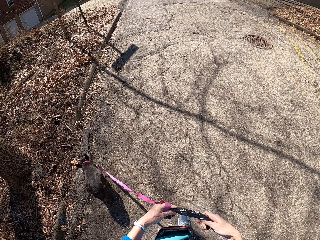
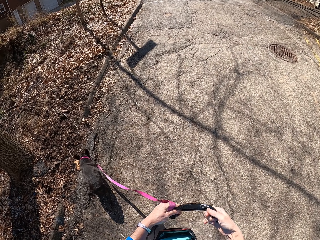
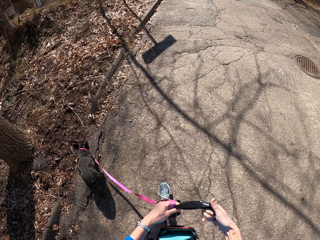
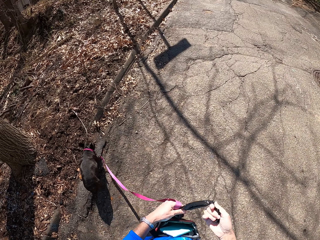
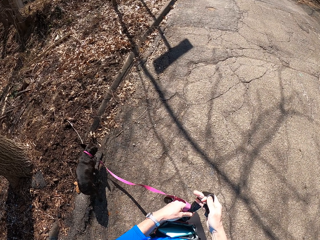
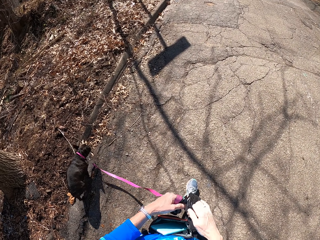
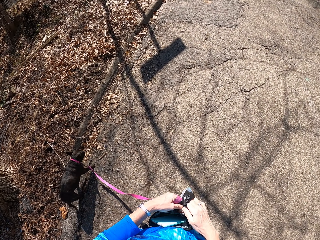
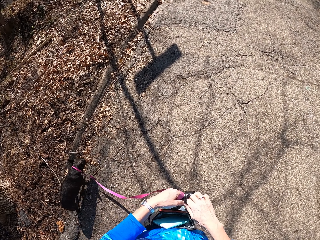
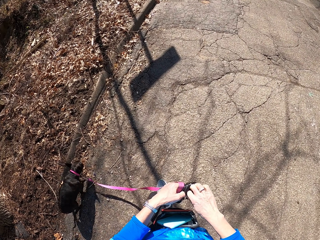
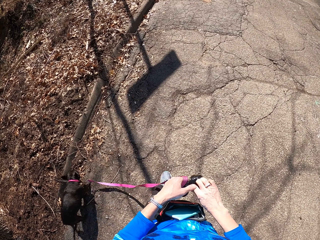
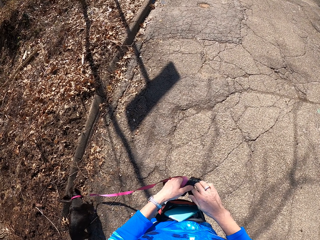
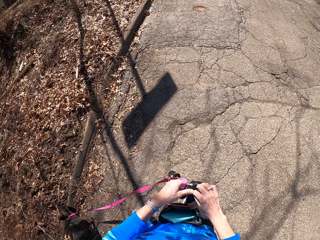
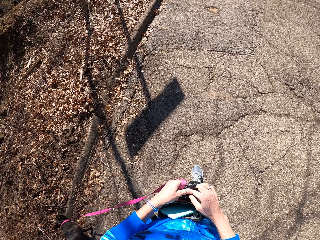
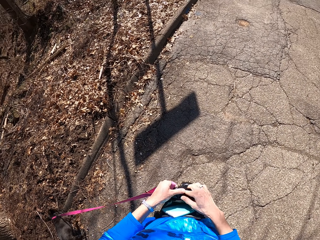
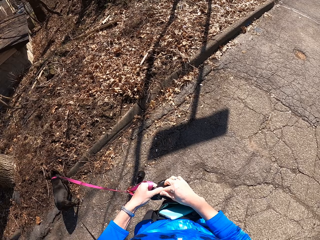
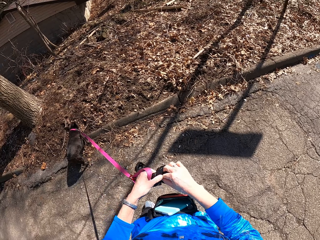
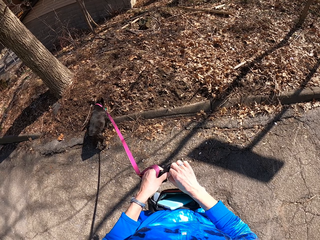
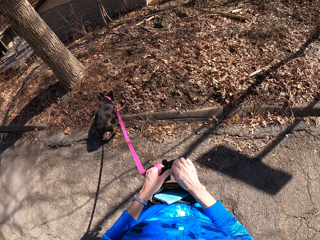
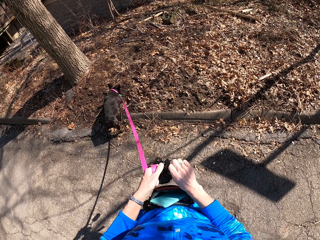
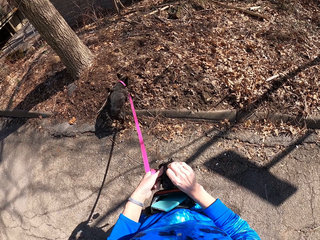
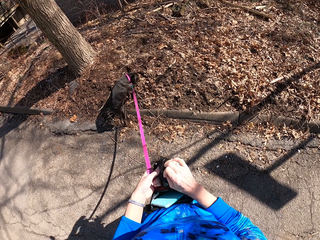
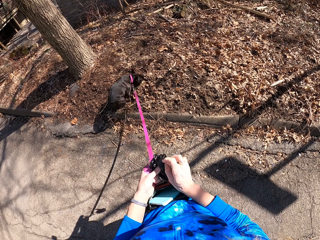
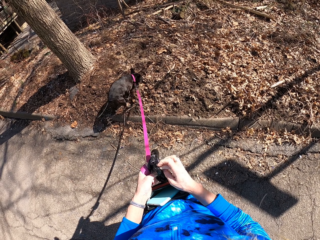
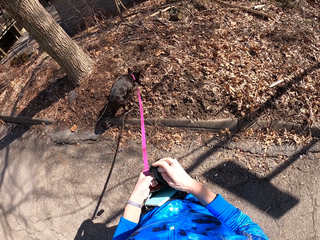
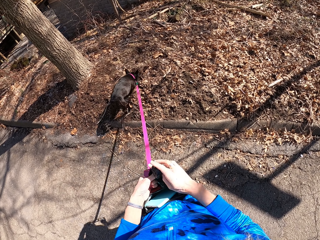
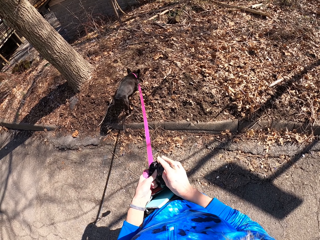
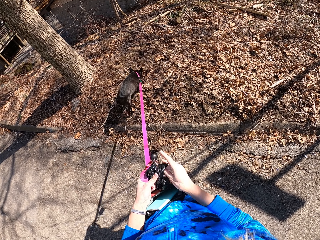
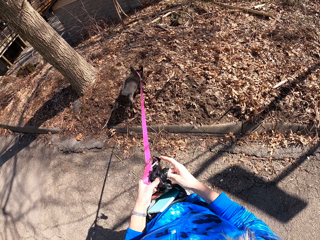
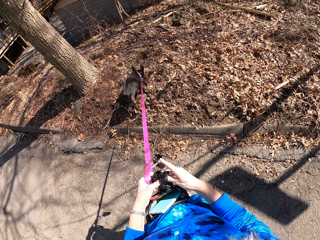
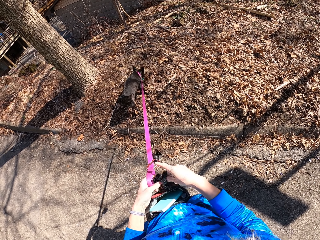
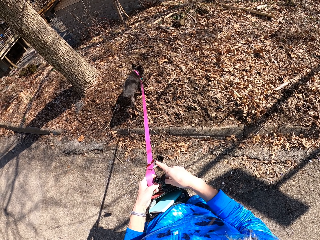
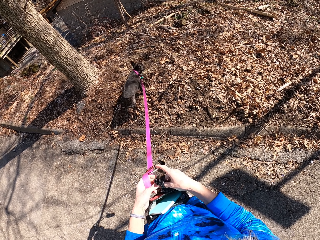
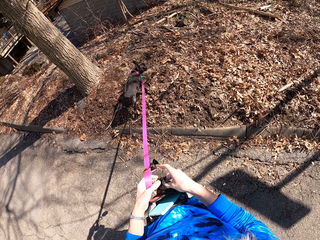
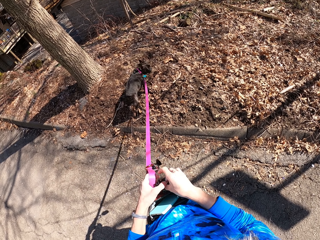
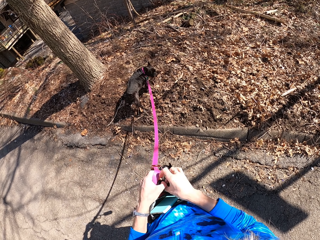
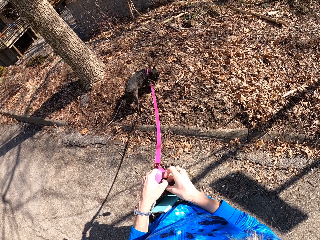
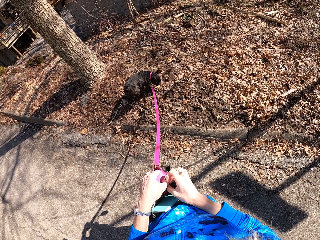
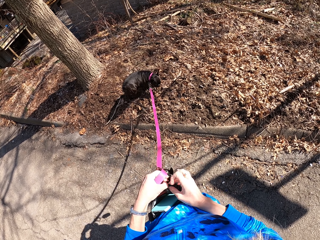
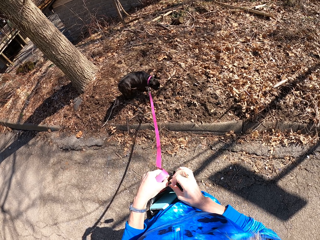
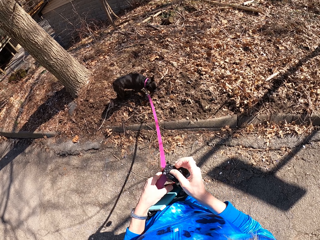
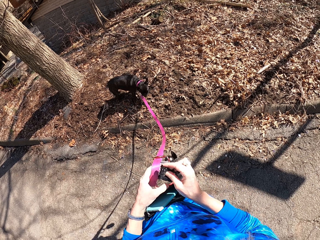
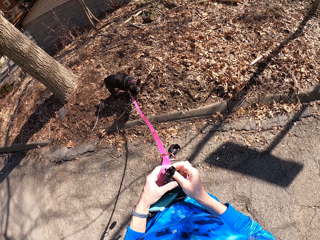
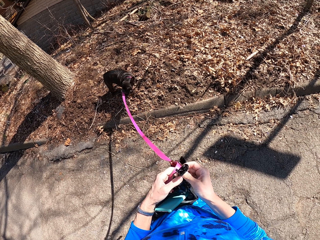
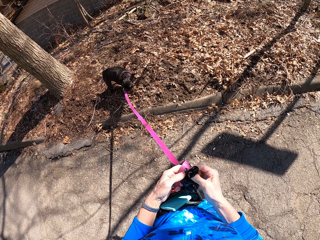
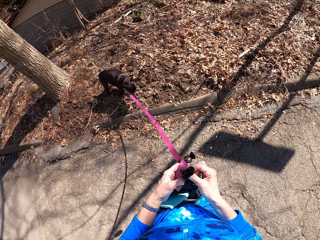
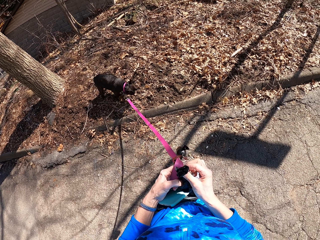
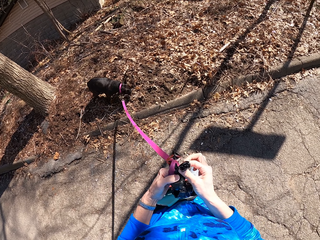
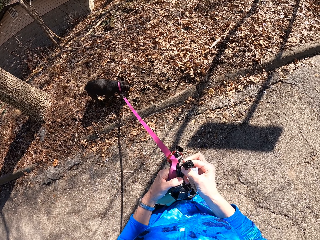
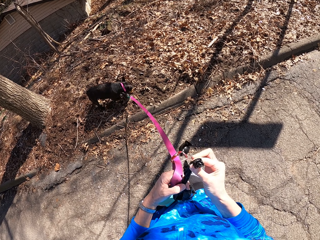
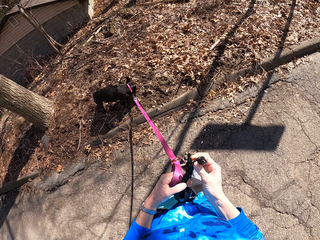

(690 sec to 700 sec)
The camera wearer looks at the pet.

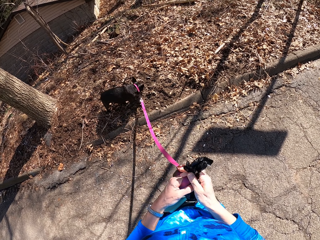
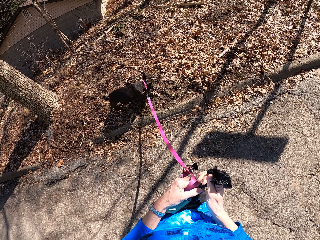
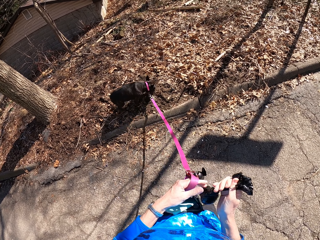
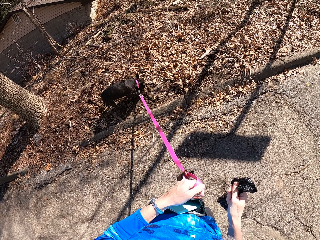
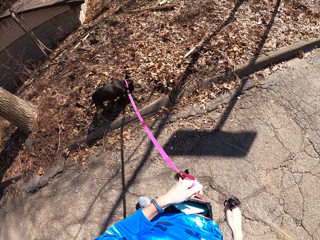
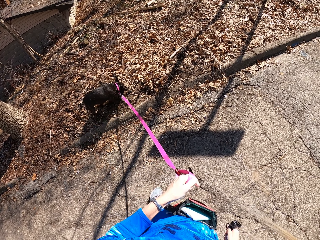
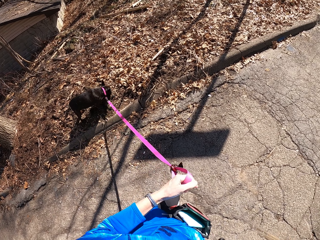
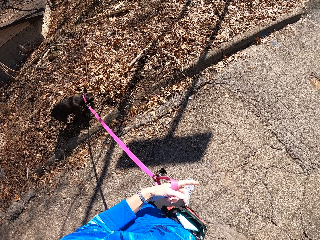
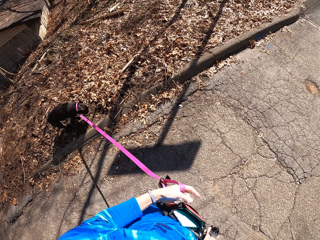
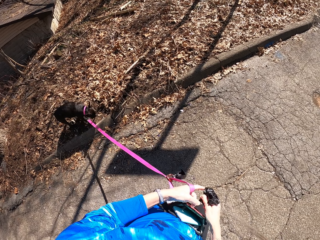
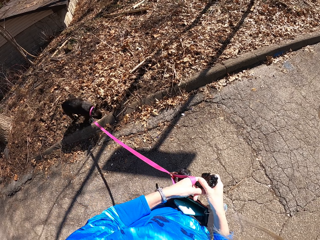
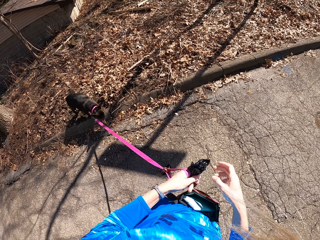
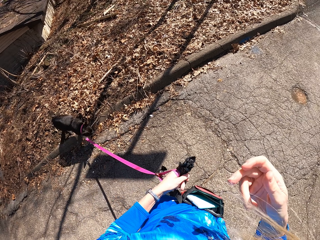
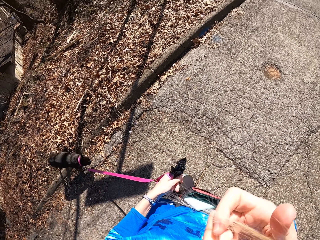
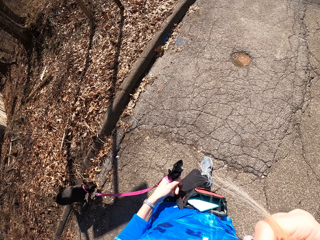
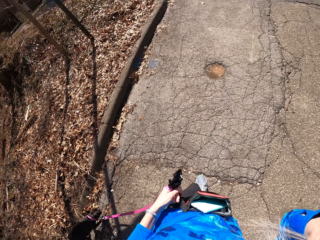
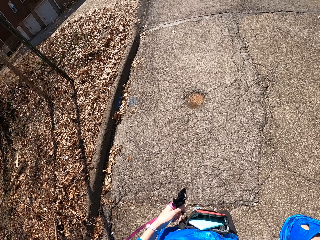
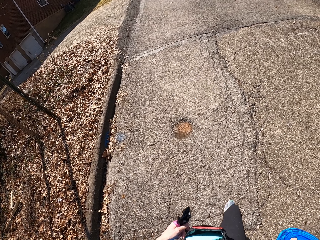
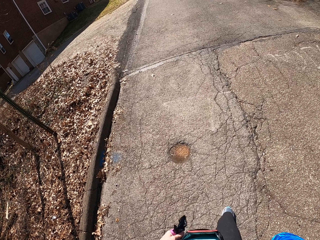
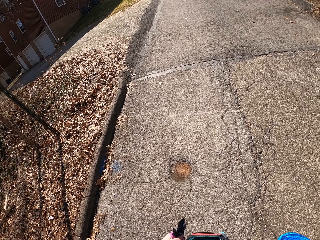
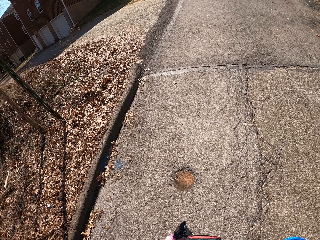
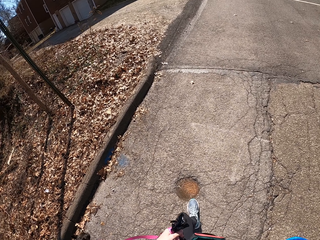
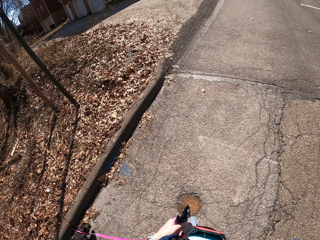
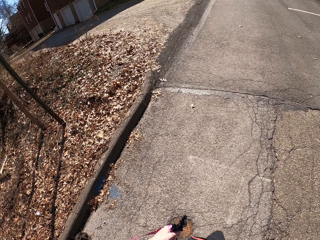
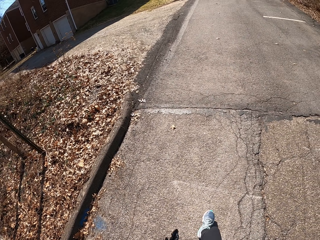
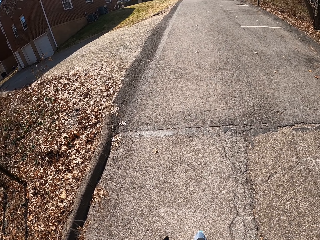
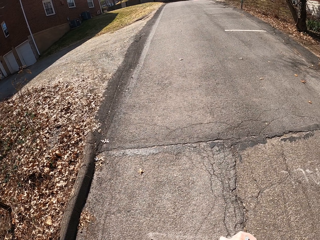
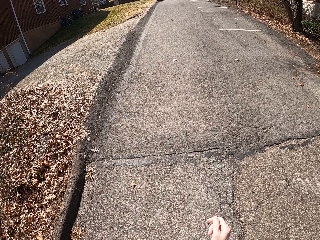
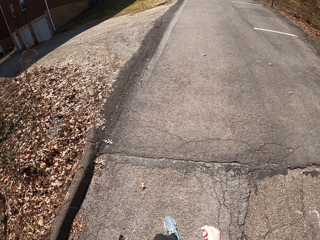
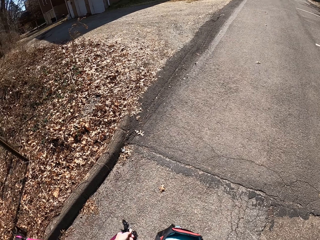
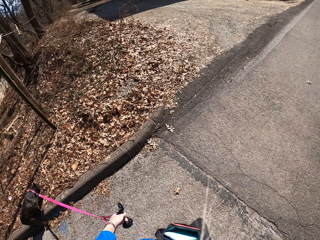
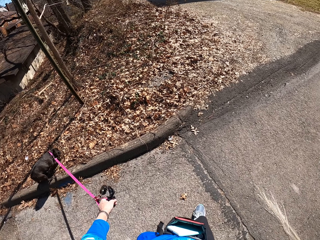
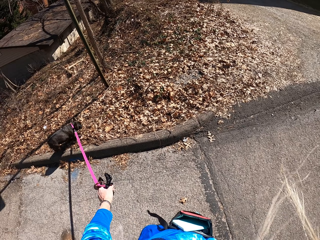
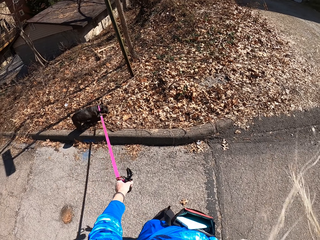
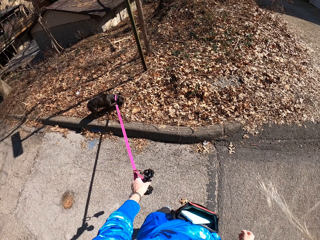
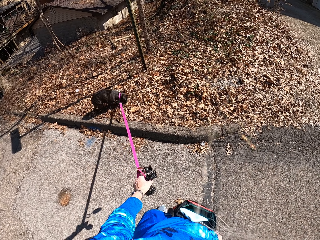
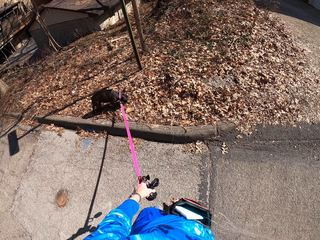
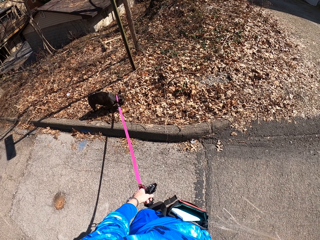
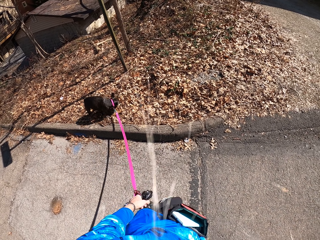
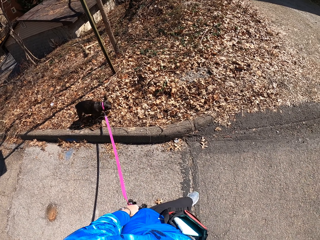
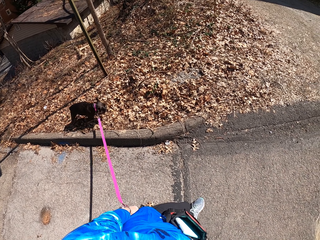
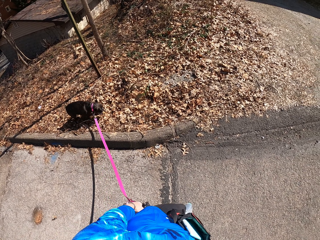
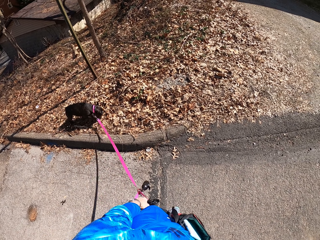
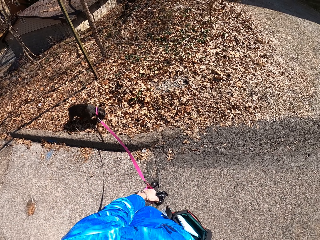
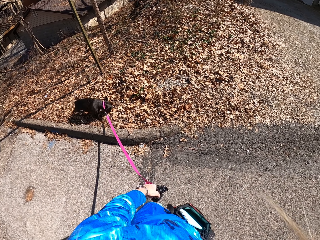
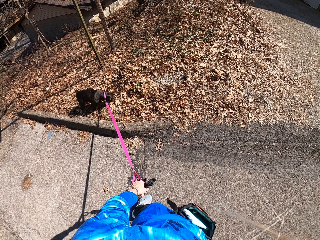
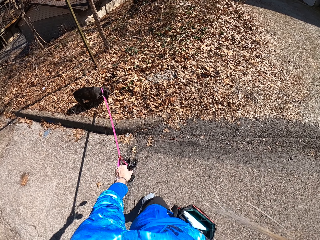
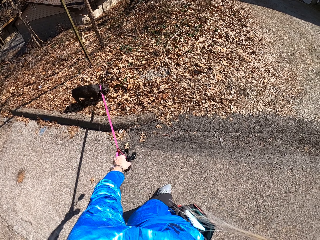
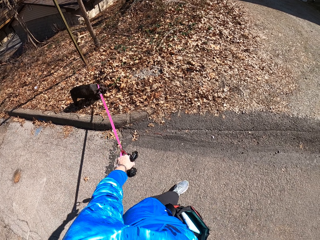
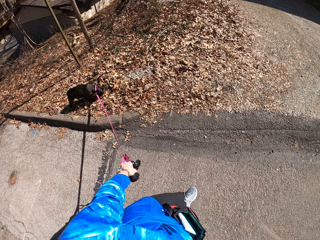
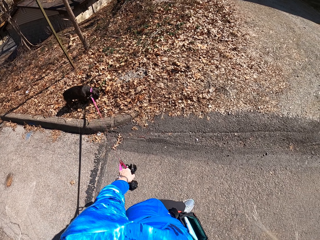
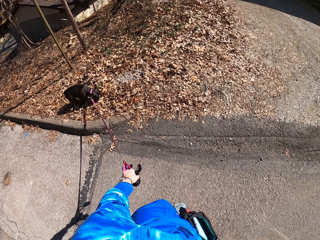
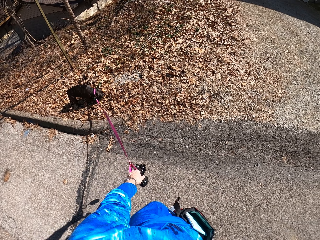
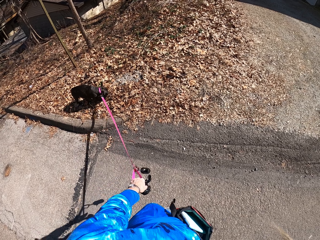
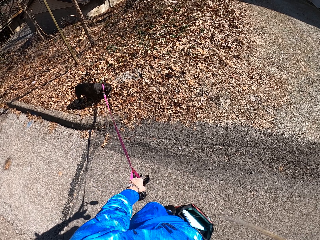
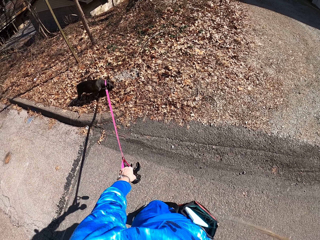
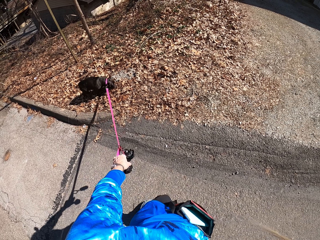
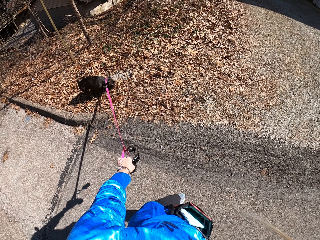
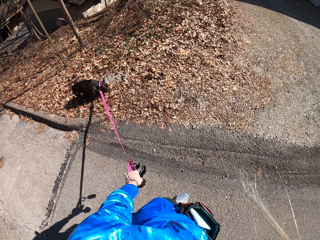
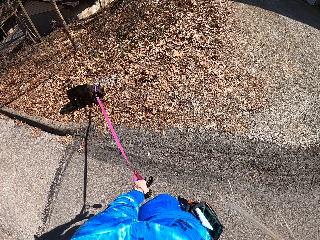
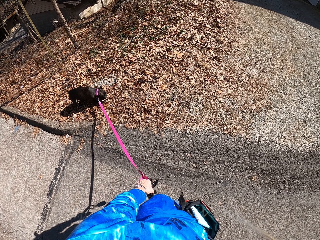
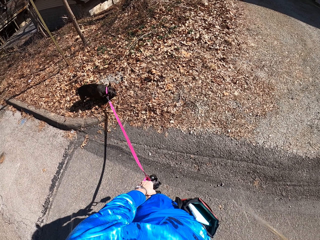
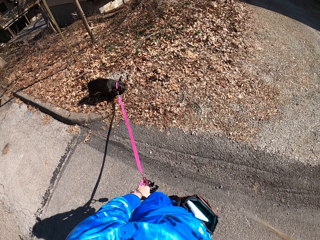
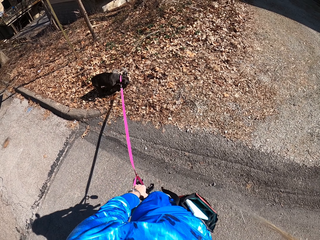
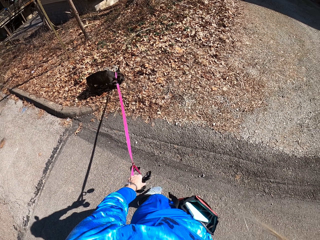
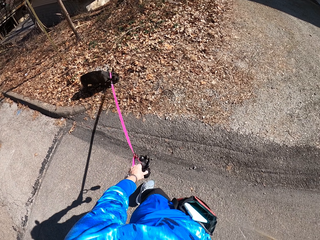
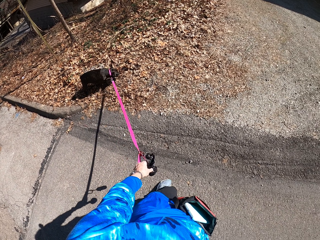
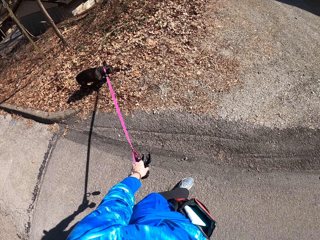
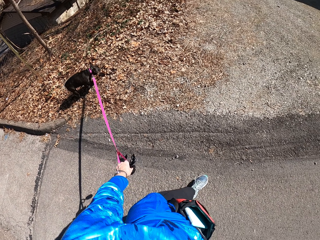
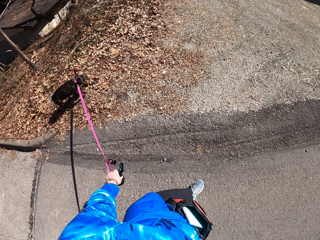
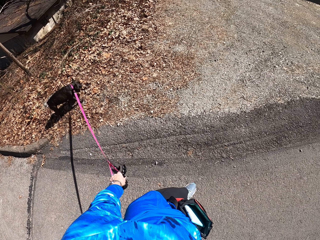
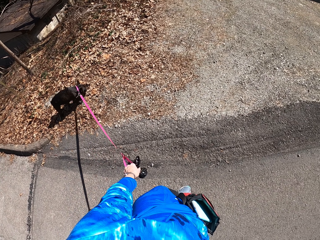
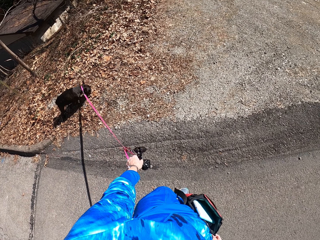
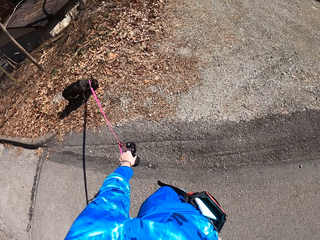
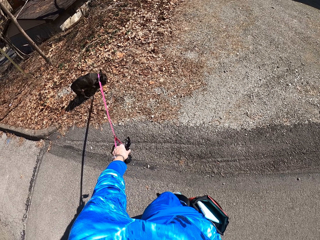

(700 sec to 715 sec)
The camera wearer adjusts the dog leash in the left hand. She passes the nylon bag to the left hand. She touches something. She adjusts her hair. She walks along the road. She looks at the pet. She walks along the road.
